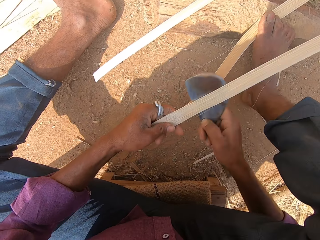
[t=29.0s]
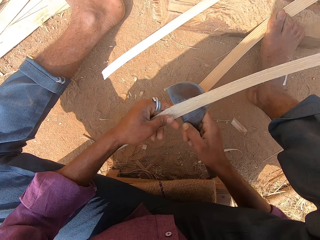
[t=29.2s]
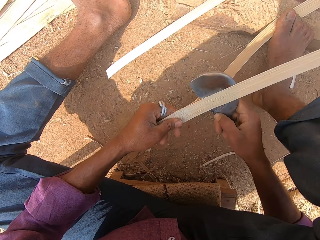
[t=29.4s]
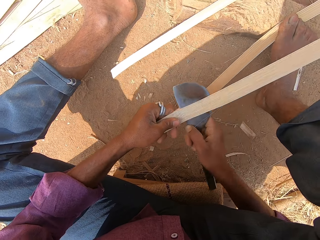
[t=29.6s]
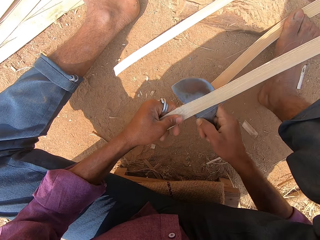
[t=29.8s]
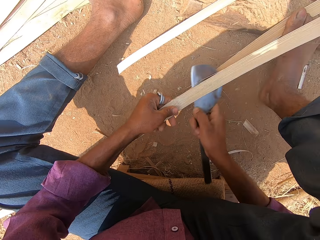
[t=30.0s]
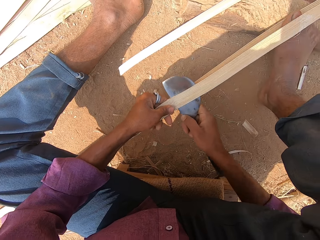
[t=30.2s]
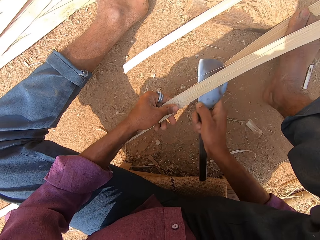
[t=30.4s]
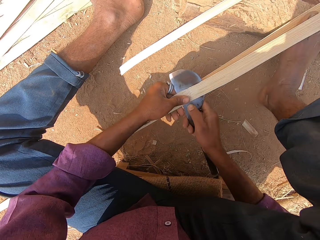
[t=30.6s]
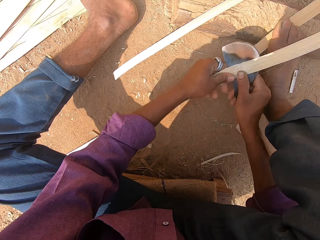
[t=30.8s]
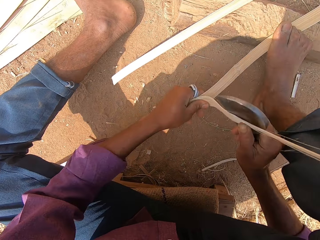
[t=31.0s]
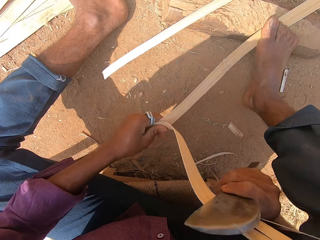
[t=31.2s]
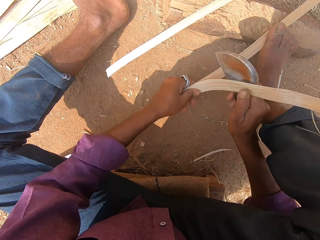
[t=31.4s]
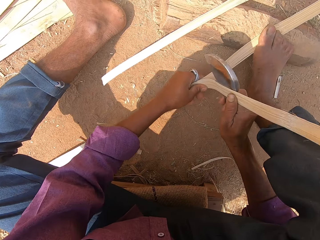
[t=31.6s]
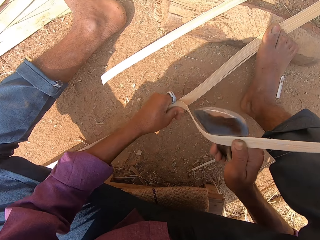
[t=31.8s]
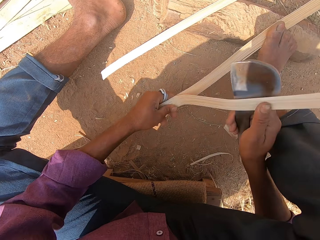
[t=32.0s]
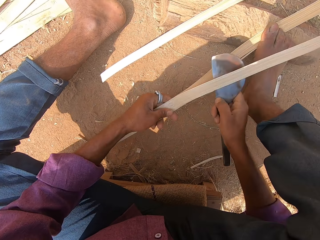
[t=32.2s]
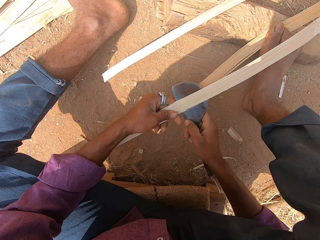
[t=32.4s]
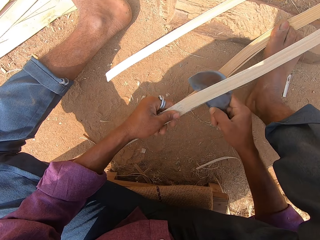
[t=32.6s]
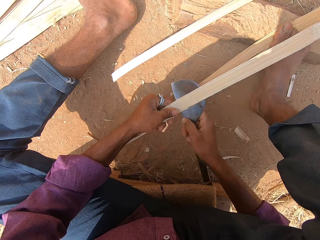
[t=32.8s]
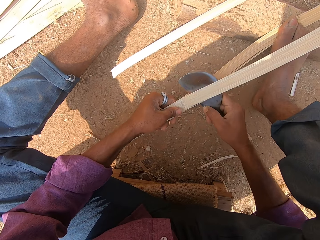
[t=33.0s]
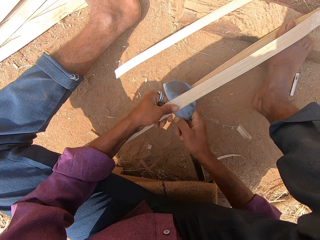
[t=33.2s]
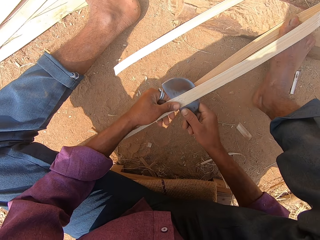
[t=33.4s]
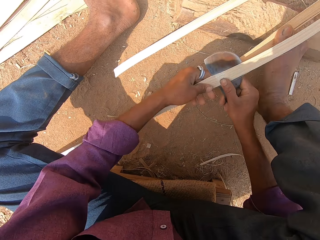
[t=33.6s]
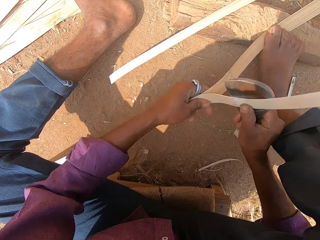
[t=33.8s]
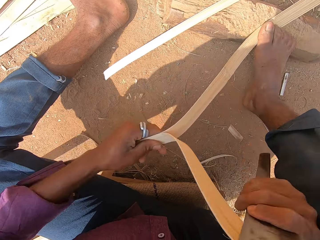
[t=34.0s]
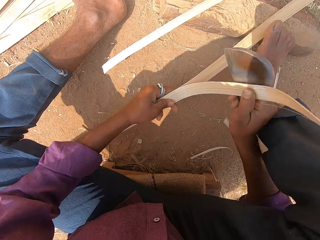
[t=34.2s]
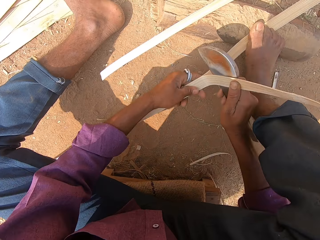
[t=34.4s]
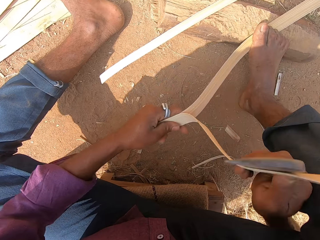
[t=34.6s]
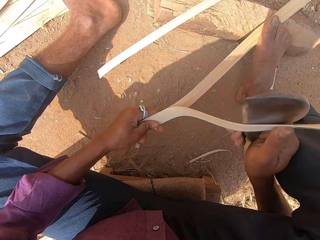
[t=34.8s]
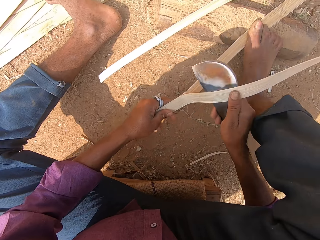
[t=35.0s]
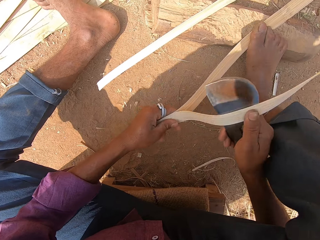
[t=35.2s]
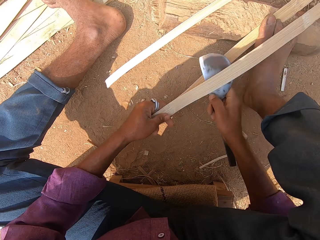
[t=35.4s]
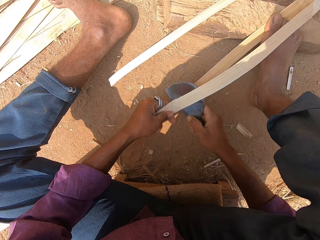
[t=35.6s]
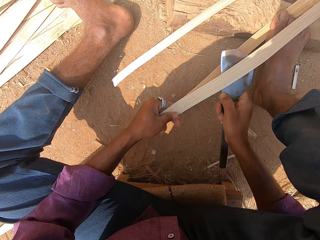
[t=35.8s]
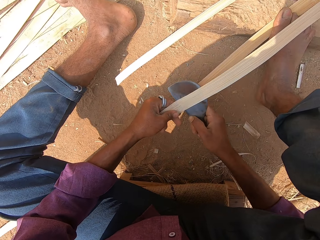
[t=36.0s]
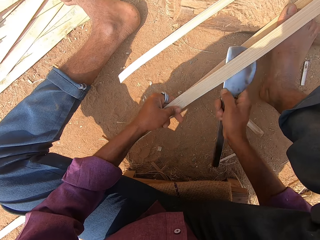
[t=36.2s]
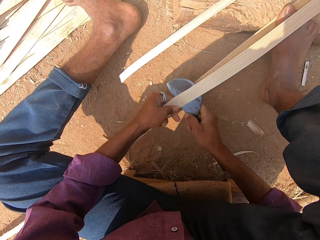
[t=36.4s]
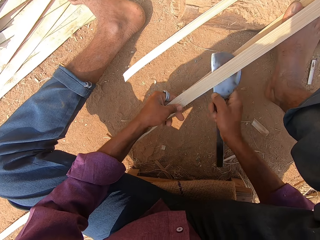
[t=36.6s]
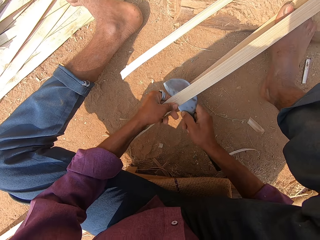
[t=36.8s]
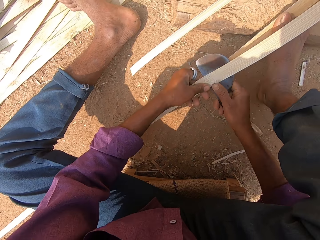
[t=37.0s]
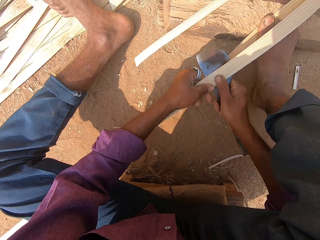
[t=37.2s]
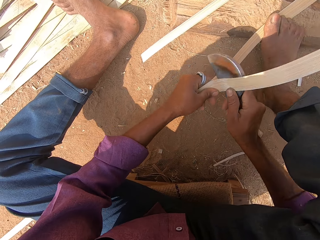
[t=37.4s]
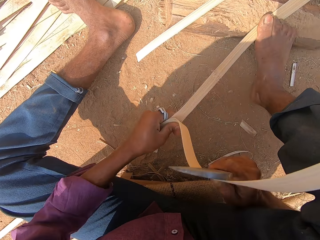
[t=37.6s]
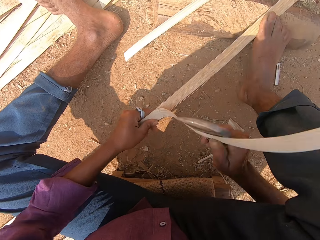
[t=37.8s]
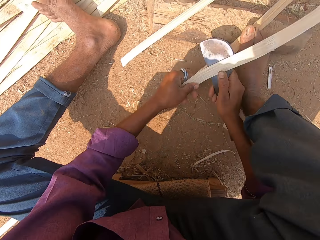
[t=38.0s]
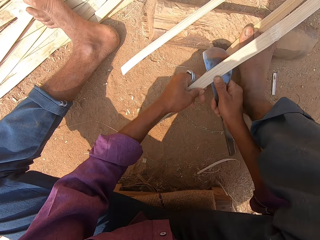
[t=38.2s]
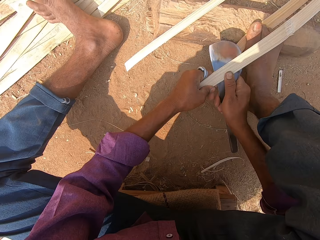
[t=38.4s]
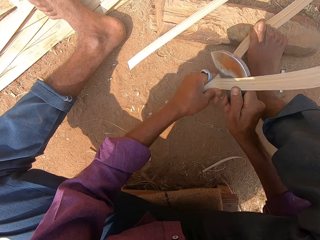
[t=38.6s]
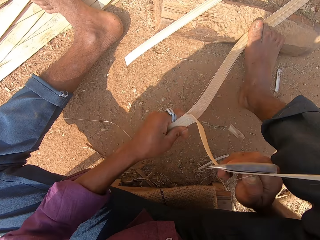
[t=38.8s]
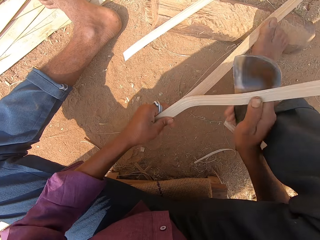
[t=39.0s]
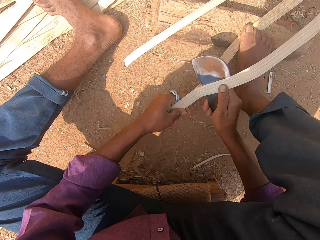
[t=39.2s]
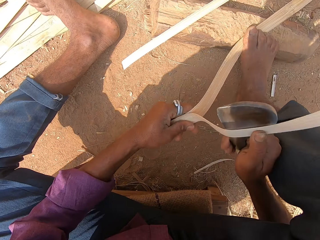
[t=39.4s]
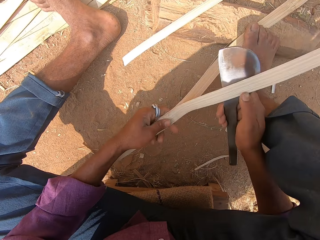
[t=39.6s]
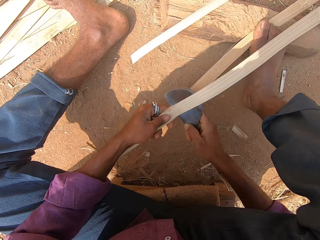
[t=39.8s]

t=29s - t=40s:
The camera wearer cuts the bamboo strip in his left hand with the curved blade in his right hand. He pulls the bamboo strip in his left hand with the curved blade in his right hand. He cuts the bamboo strip in his left hand with the curved blade in his right hand. He pulls the bamboo strip in his left hand with the curved blade in his right hand. He cuts the bamboo strip in his left hand with the curved blade in his right hand. He pulls the bamboo strip in his left hand with the curved blade in his right hand.

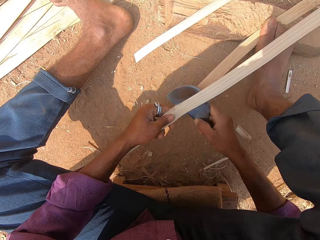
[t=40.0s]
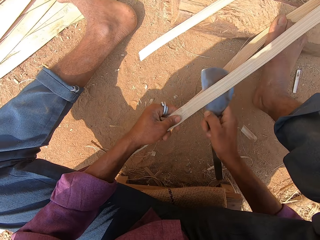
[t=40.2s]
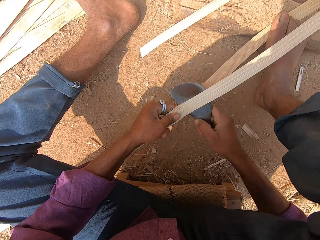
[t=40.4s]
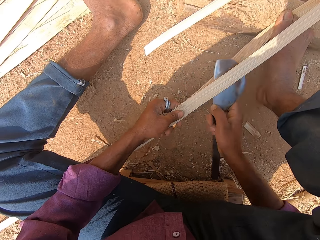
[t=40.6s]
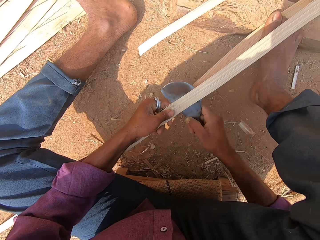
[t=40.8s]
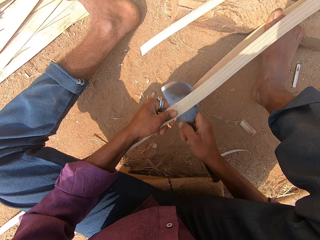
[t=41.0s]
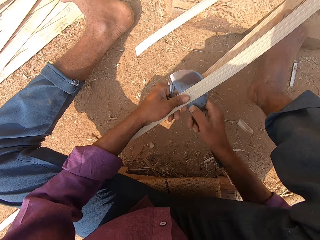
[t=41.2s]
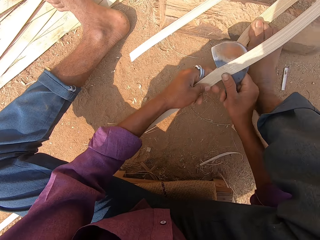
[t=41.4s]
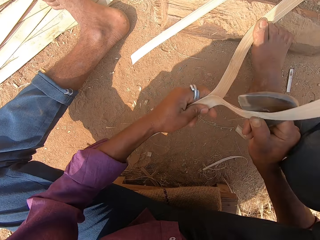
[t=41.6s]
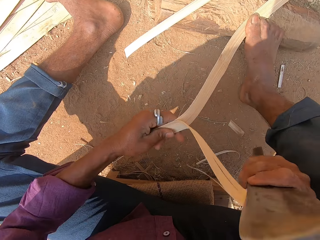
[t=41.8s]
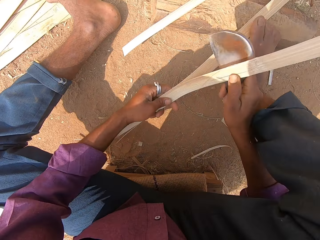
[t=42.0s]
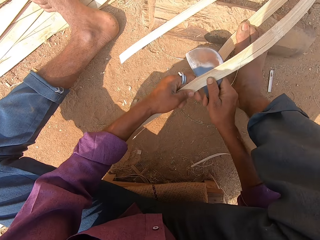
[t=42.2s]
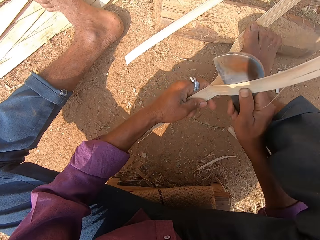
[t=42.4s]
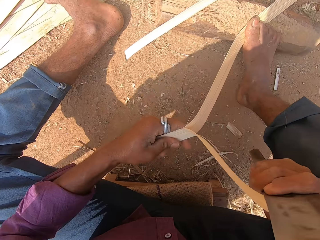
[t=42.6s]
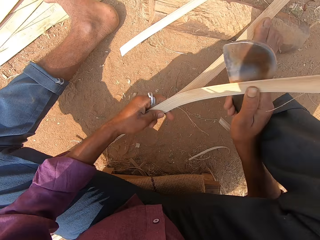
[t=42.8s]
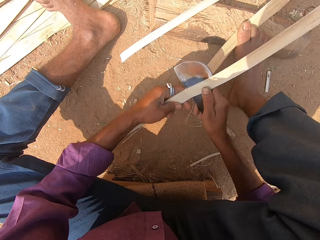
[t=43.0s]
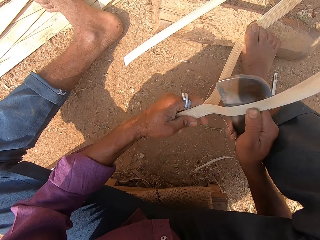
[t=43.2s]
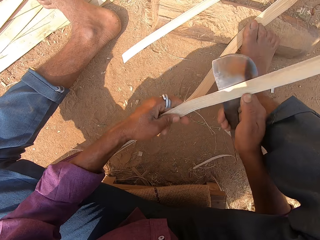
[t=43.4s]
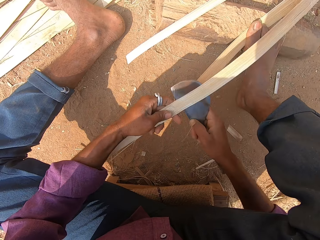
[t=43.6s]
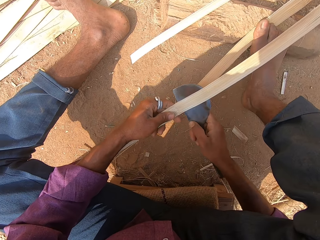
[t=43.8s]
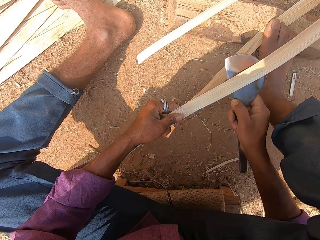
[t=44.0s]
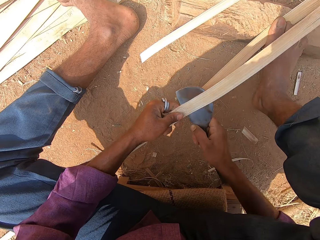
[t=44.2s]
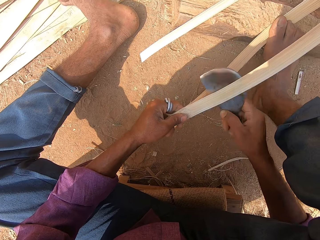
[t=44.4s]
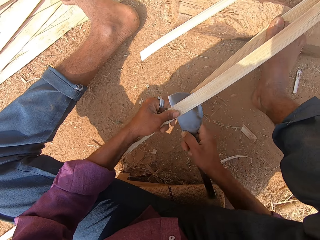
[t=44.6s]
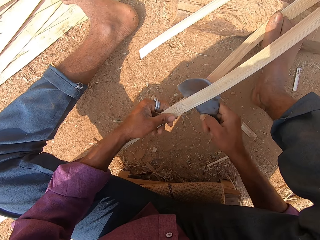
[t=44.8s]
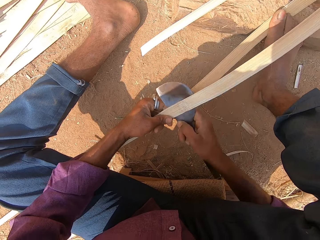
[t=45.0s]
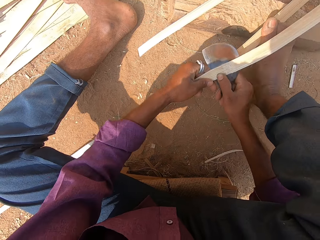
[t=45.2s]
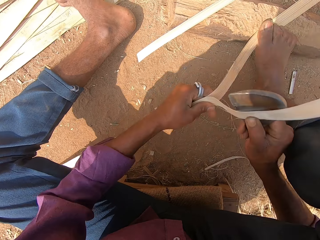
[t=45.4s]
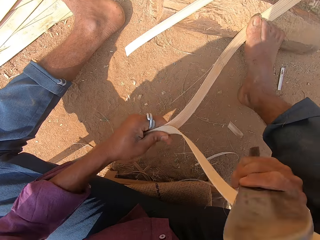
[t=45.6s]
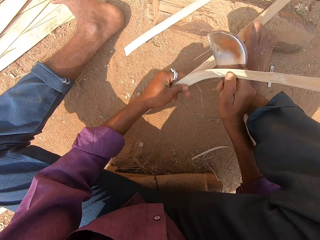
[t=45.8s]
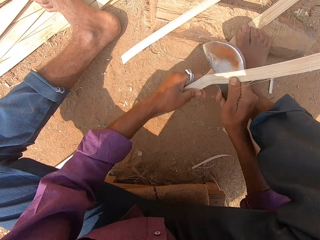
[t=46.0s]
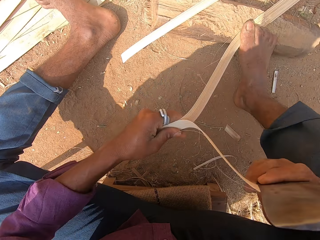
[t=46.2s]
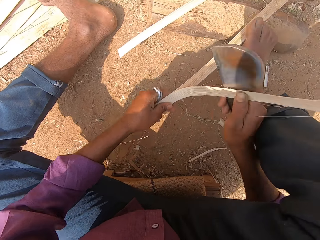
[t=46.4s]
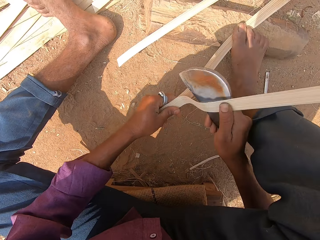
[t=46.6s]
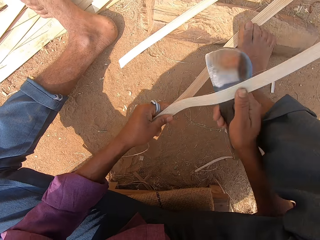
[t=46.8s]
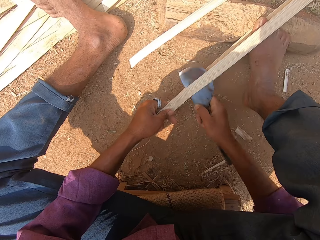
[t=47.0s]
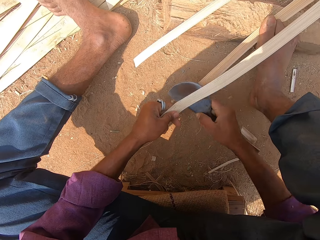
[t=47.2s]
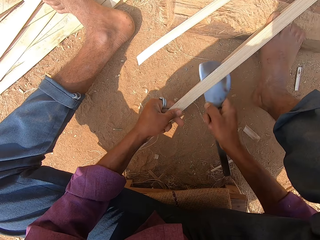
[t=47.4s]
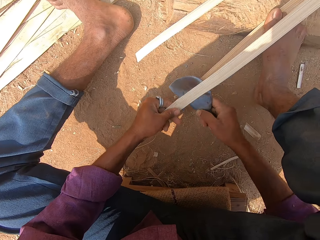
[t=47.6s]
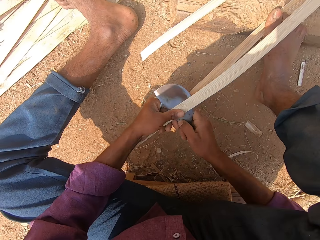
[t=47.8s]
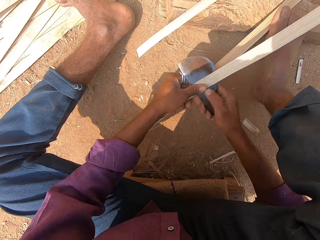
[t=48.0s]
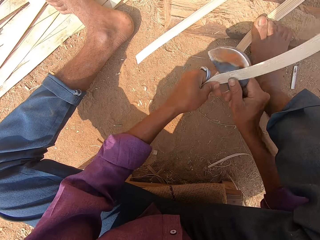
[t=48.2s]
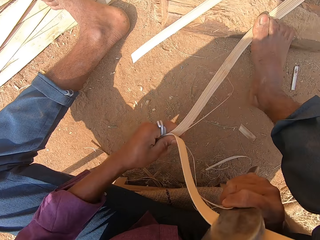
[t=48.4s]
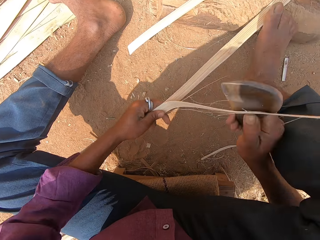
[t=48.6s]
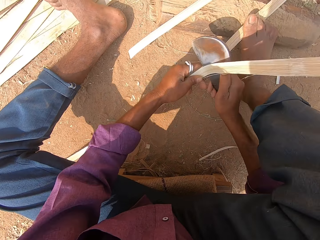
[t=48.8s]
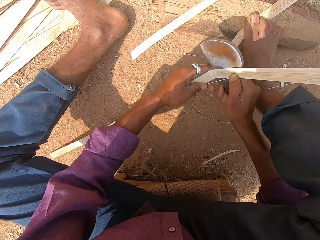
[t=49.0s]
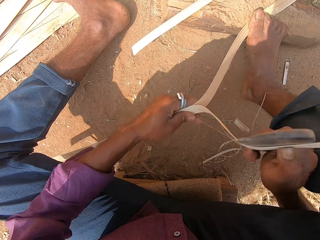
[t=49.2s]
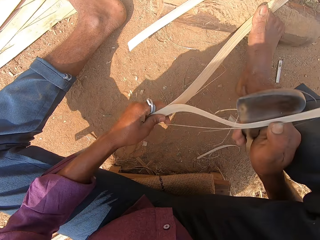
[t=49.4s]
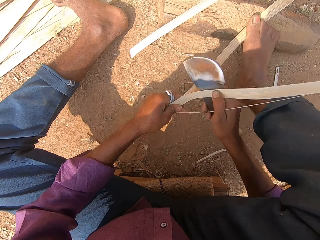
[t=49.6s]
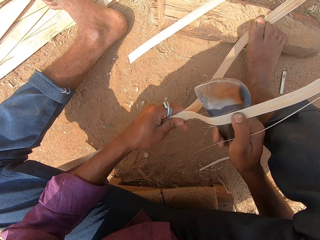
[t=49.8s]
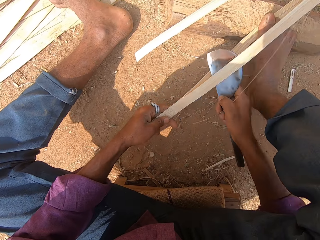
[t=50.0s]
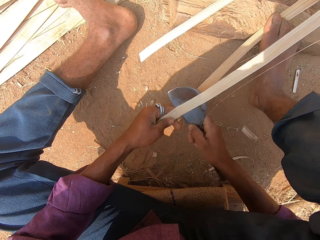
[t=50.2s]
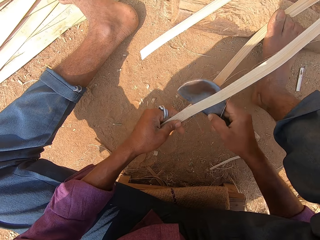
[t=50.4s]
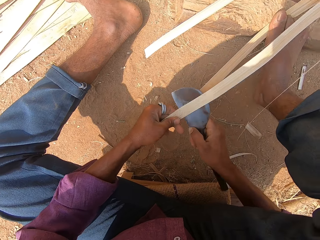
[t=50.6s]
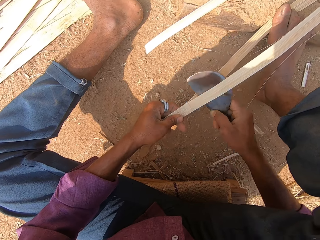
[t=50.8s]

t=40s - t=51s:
The camera wearer cuts the bamboo strip in his left hand with the curved blade in his right hand. He pulls the bamboo strip in his left hand with the curved blade in his right hand. He cuts the bamboo strip in his left hand with the curved blade in his right hand. He pulls the bamboo strip in his left hand with the curved blade in his right hand. He cuts the bamboo strip in his left hand with the curved blade in his right hand. He pulls the bamboo strip in his left hand with the curved blade in his right hand. He cuts the bamboo strip in his left hand with the curved blade in his right hand.
